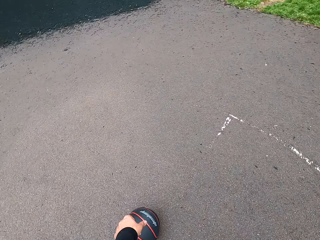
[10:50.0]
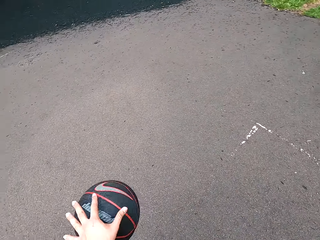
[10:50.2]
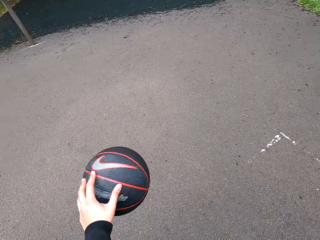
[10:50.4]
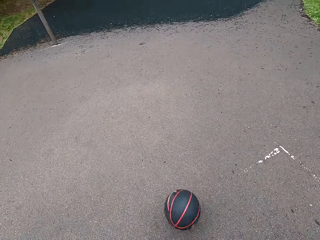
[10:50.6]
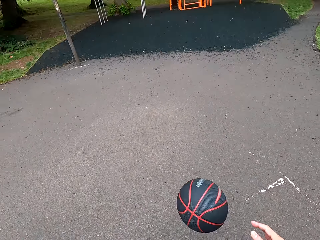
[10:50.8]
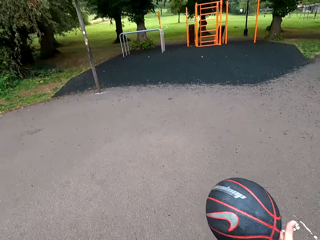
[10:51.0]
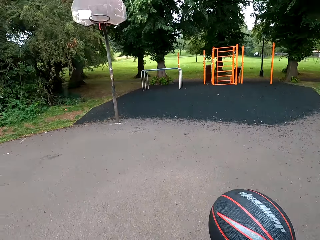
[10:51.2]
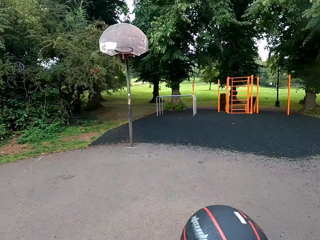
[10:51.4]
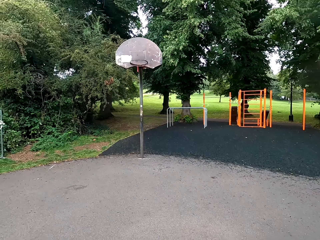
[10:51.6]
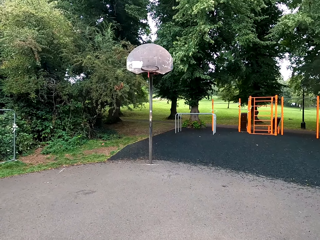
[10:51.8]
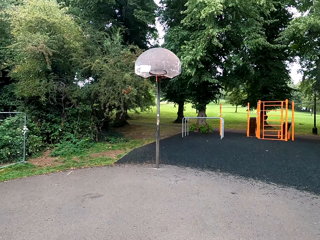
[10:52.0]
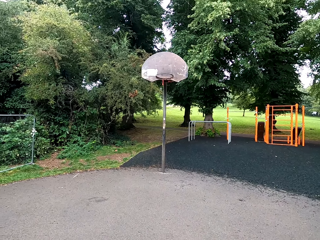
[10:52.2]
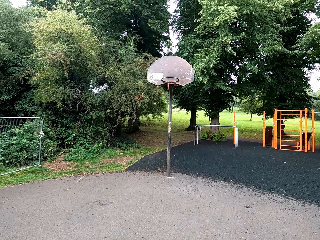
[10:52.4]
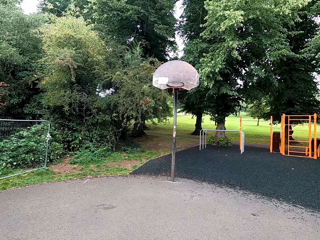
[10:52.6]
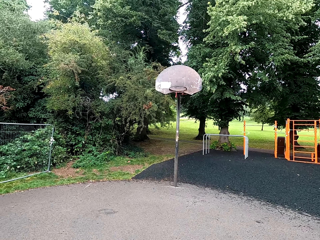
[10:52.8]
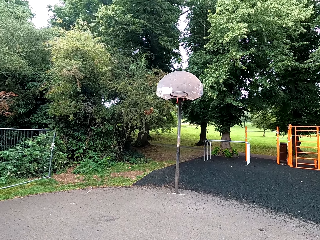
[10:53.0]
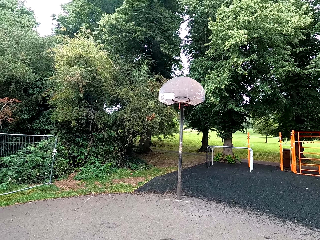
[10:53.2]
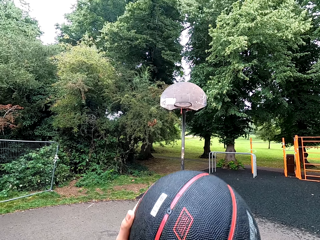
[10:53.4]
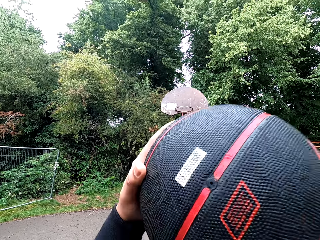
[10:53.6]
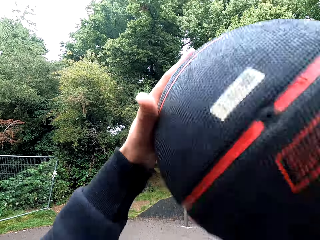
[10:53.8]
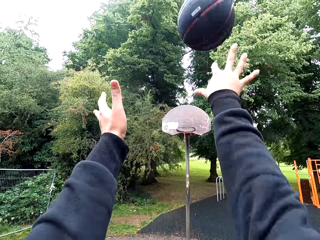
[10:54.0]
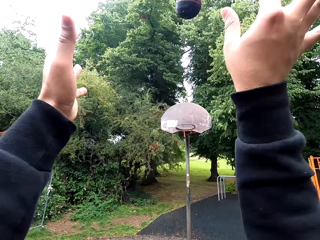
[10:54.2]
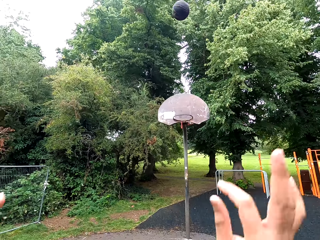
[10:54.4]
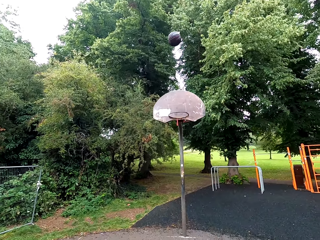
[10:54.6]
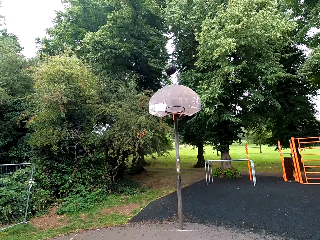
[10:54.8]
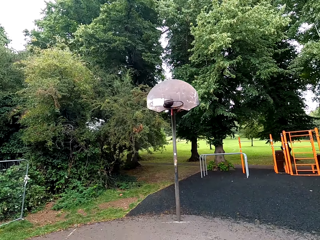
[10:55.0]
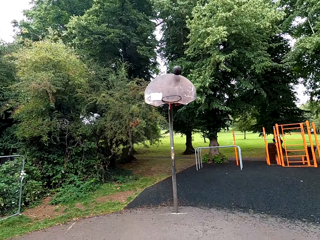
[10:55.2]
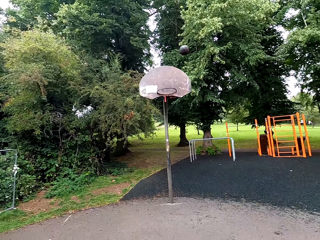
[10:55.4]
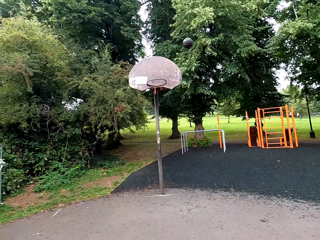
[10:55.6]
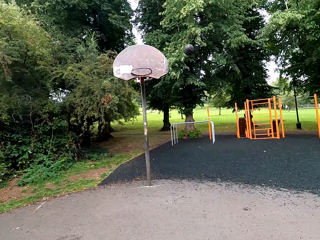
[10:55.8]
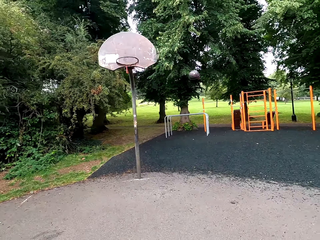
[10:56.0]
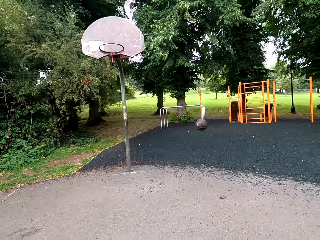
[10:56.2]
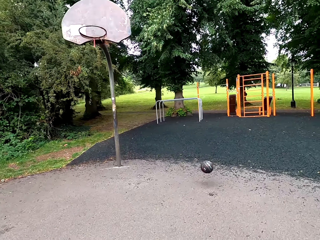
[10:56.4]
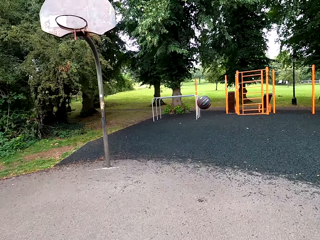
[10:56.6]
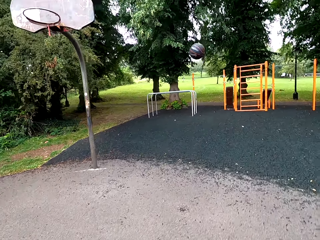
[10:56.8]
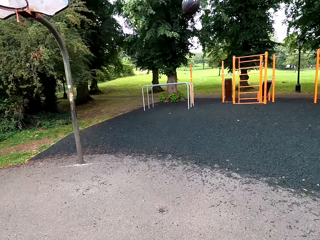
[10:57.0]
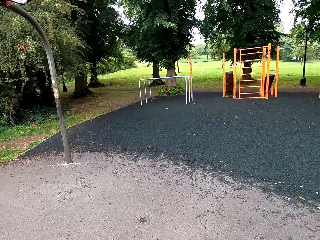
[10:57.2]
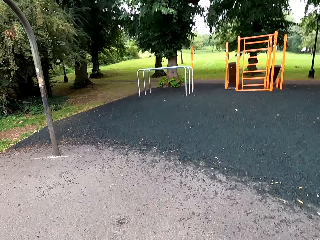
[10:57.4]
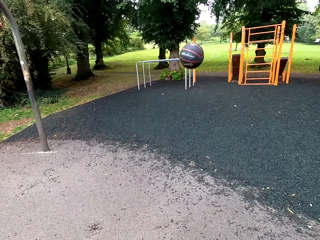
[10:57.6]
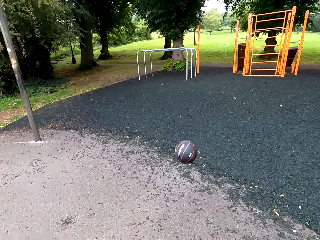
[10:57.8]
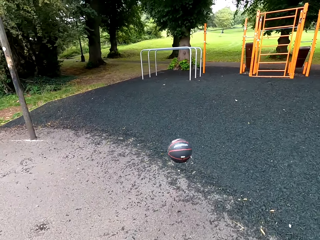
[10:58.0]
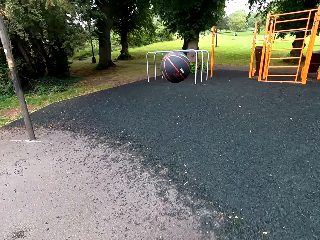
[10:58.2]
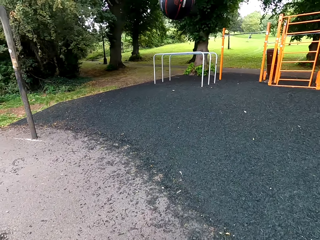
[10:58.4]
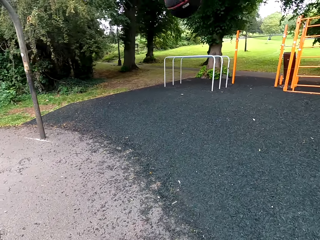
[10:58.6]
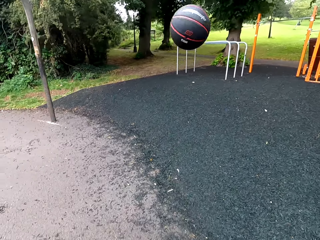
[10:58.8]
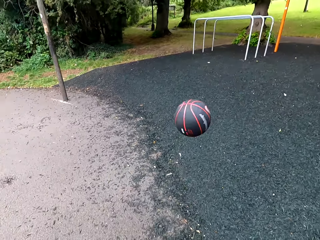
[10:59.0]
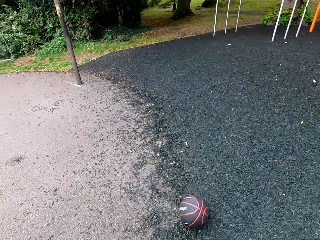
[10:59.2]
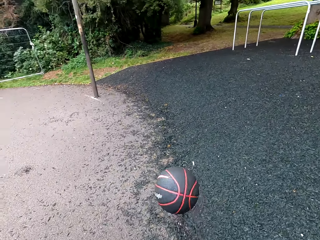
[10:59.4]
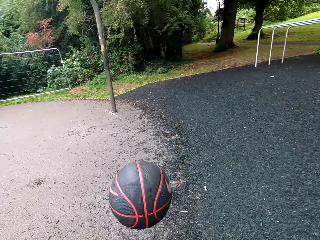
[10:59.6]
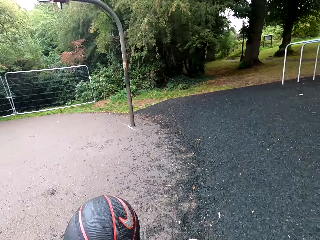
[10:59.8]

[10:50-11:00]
The camera wearer holds the basketball. They throw the basketball. They move toward the basketball.

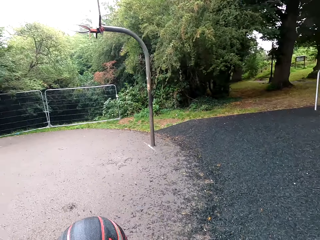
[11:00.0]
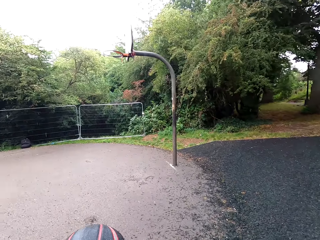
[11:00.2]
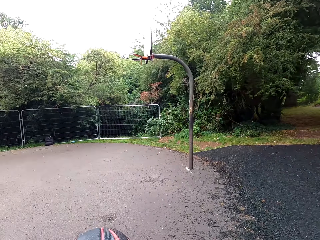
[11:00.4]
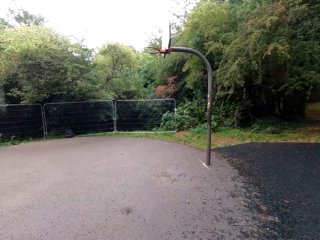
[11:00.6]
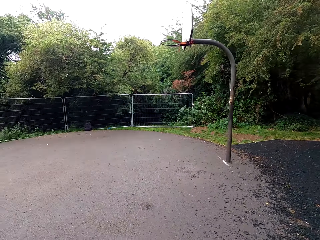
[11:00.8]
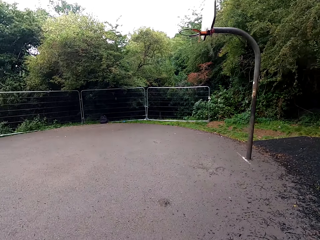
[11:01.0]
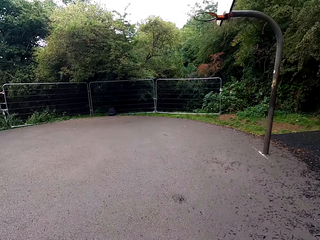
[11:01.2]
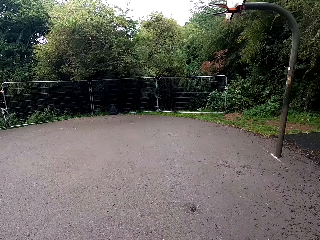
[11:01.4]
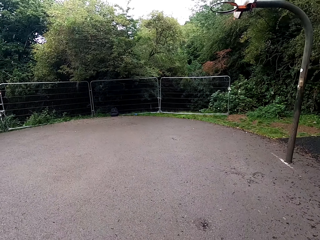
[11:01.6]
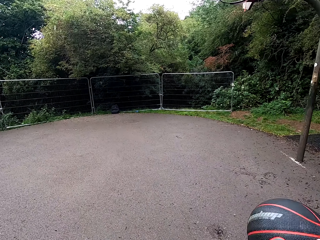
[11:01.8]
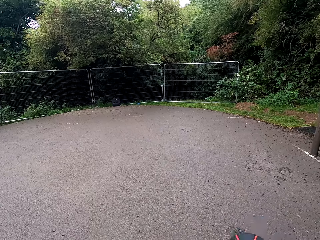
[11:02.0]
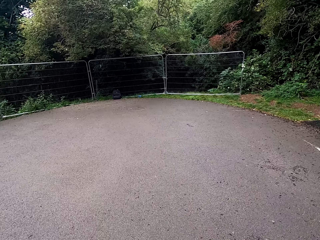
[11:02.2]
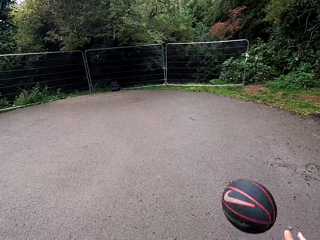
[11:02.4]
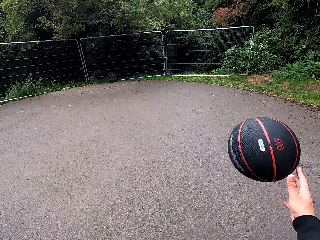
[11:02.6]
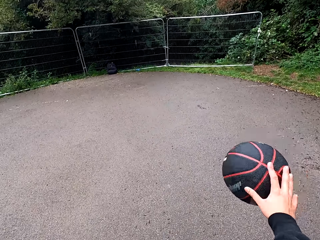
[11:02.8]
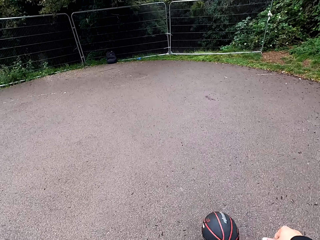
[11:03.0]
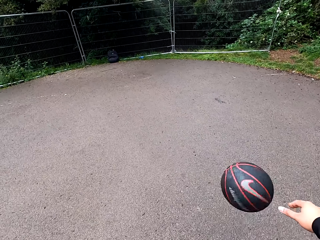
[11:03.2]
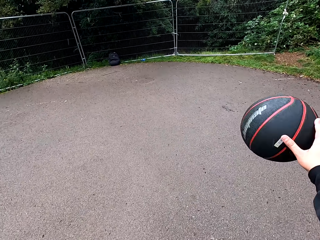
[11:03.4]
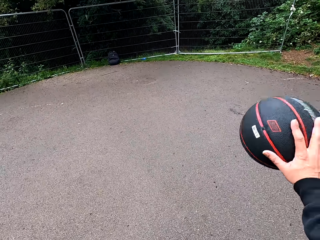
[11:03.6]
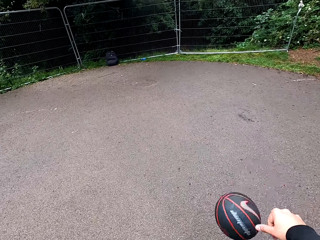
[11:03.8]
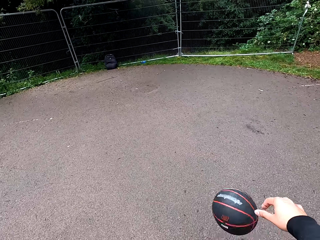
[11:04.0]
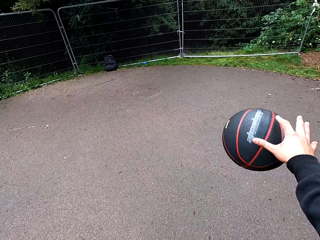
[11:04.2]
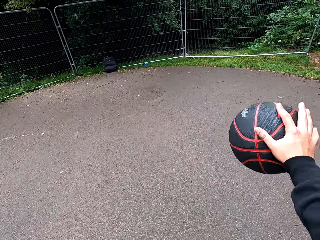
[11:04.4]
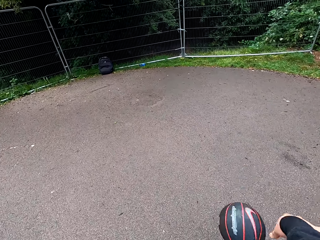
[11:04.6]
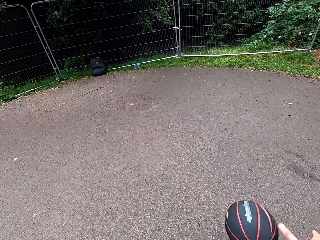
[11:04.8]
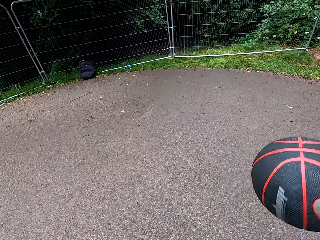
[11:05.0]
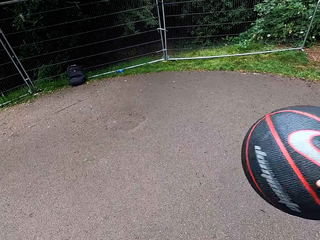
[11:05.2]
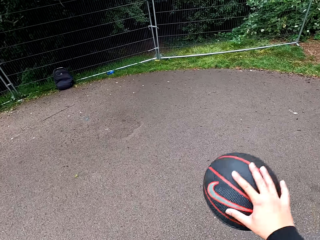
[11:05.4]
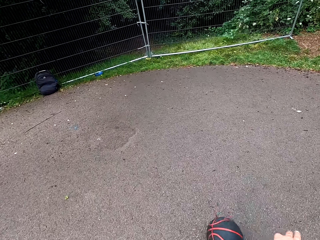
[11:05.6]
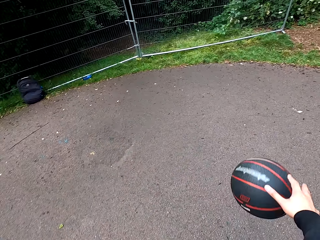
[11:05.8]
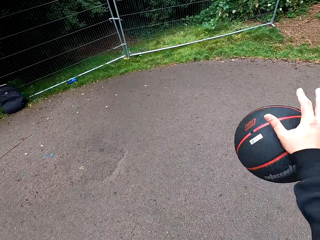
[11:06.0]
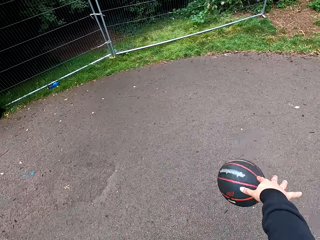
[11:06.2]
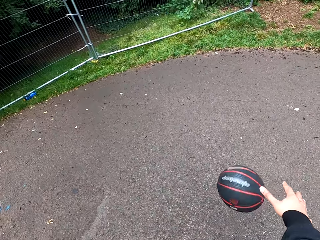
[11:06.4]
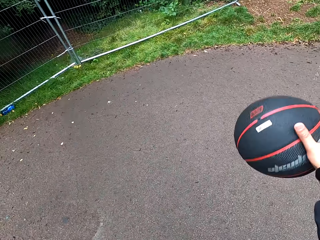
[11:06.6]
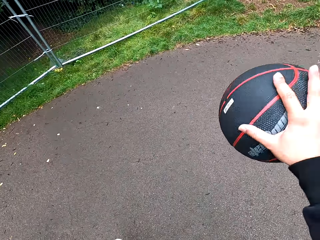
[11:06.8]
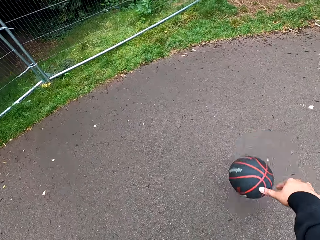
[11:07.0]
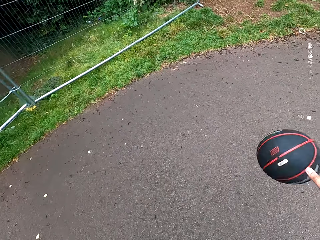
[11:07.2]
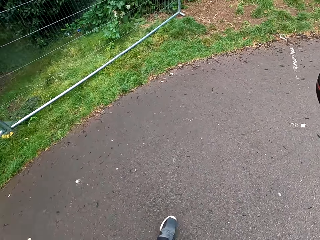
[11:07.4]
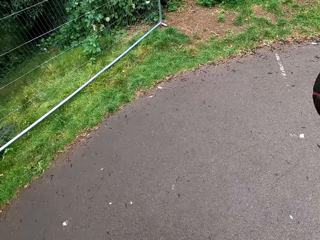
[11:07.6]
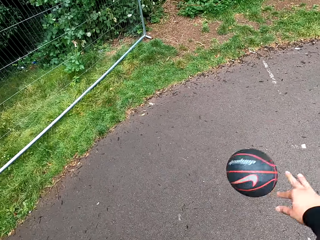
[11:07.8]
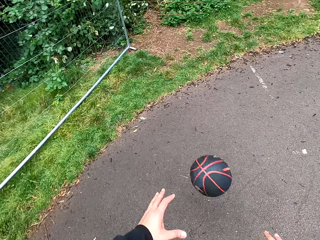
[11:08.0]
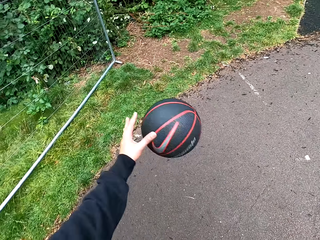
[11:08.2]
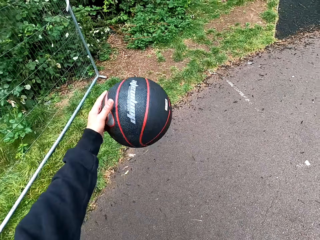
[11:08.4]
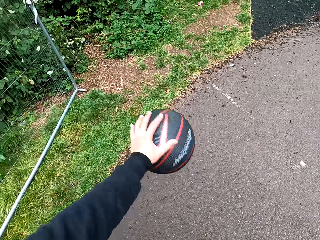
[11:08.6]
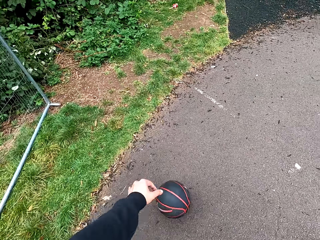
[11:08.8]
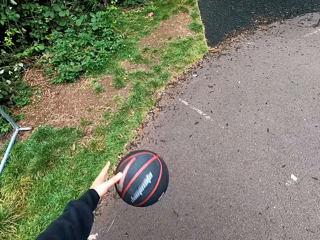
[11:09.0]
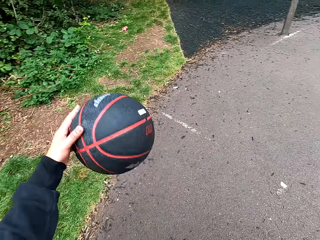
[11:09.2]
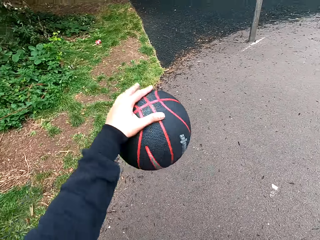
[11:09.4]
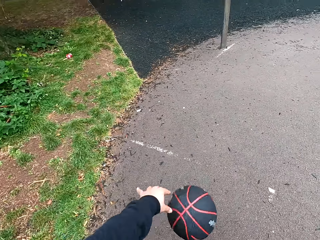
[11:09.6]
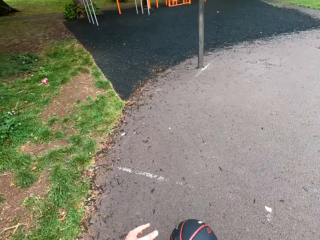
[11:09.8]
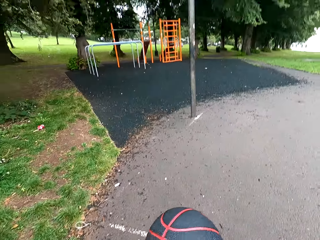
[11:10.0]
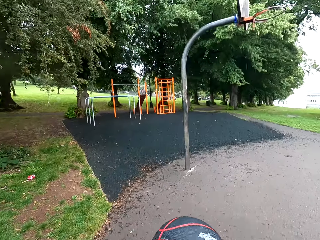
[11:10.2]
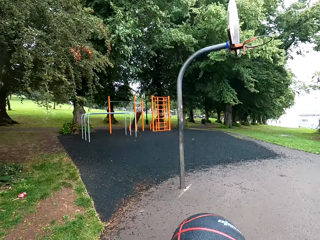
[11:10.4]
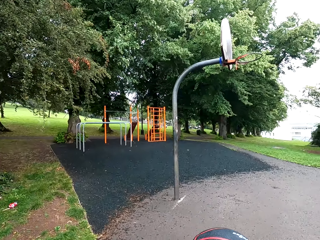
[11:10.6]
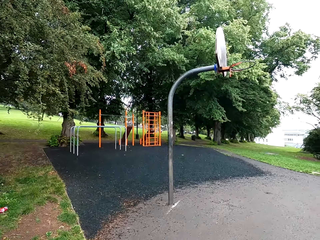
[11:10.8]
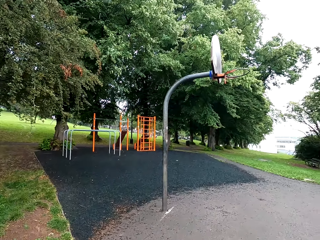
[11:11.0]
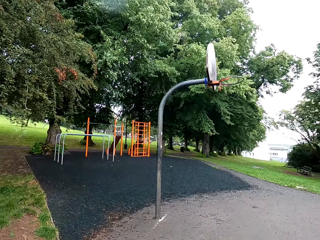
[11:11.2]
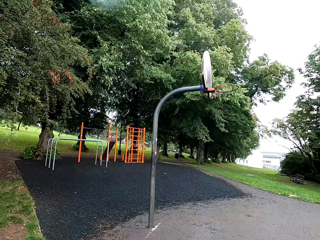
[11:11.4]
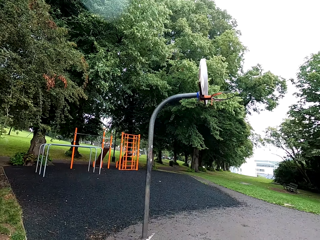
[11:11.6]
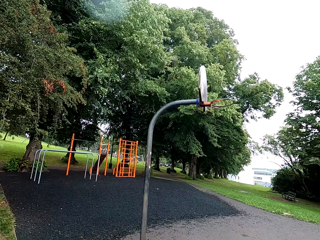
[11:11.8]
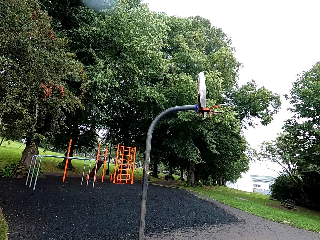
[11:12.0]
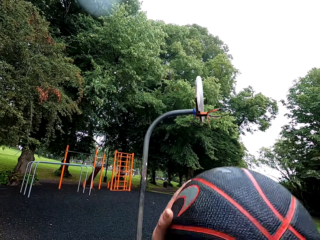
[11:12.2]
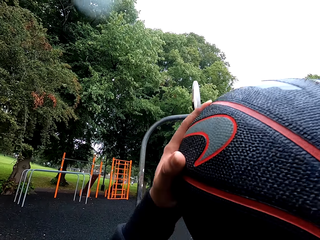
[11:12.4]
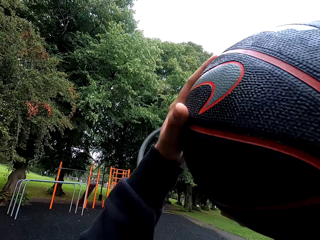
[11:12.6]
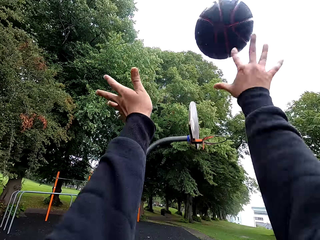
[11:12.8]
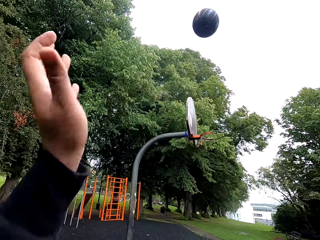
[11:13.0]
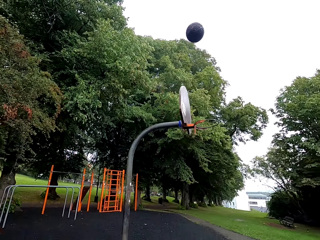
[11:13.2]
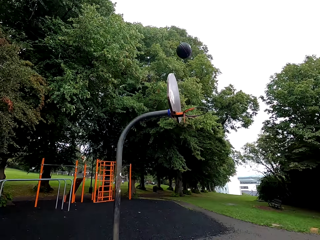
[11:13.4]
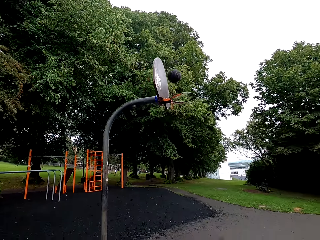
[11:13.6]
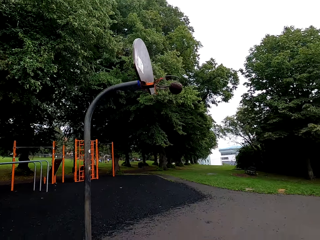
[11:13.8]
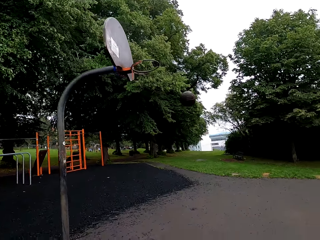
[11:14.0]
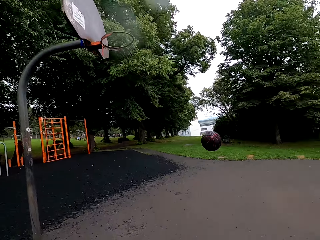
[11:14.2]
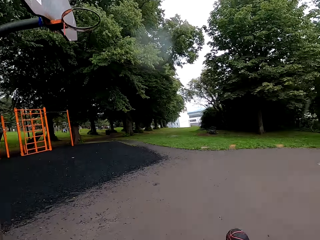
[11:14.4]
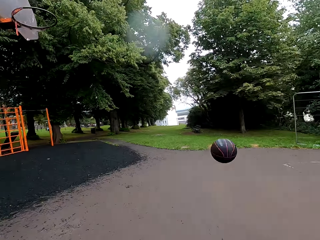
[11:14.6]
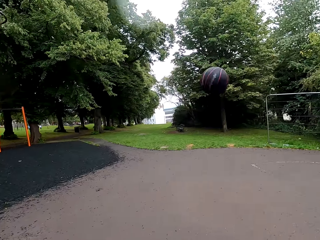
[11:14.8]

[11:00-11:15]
The camera wearer holds the basketball. They play the basketball. They hold the basketball. They throw the basketball.
